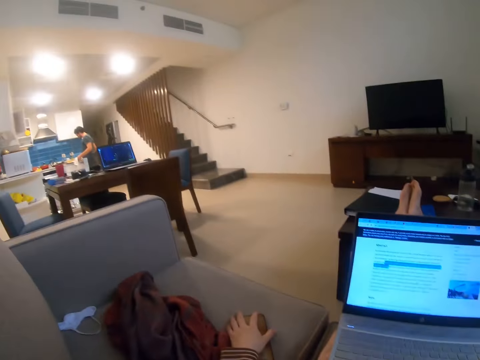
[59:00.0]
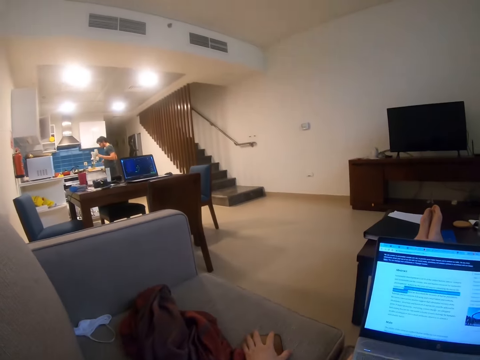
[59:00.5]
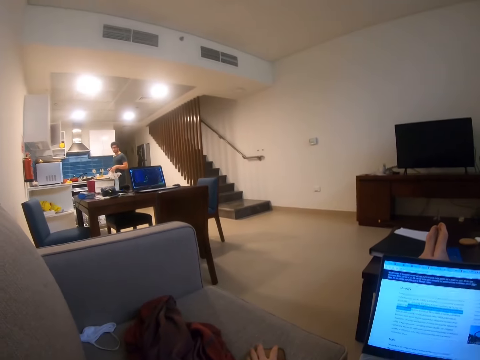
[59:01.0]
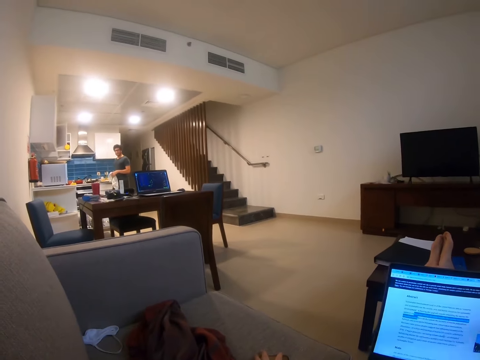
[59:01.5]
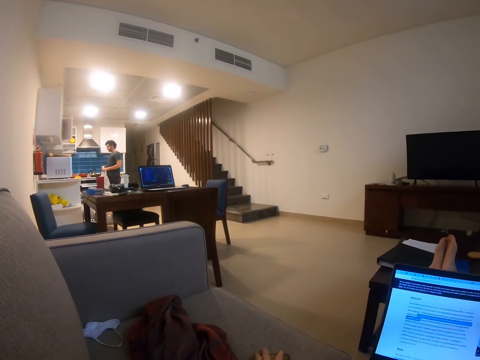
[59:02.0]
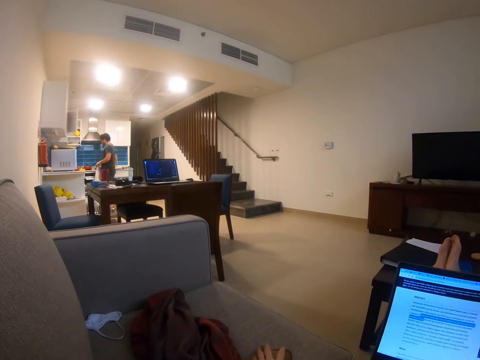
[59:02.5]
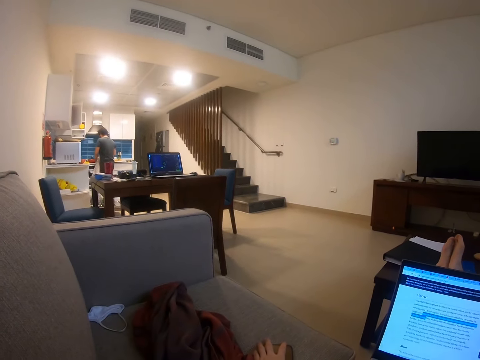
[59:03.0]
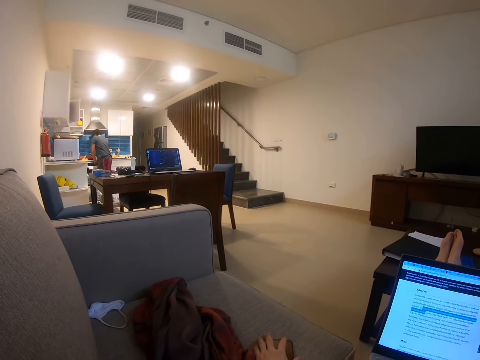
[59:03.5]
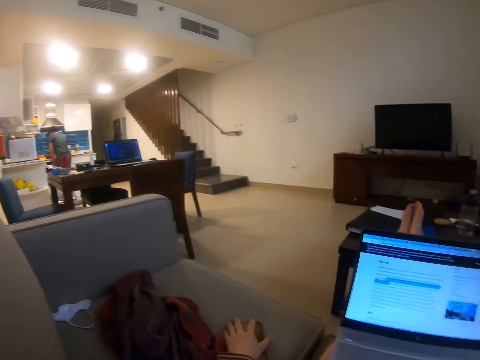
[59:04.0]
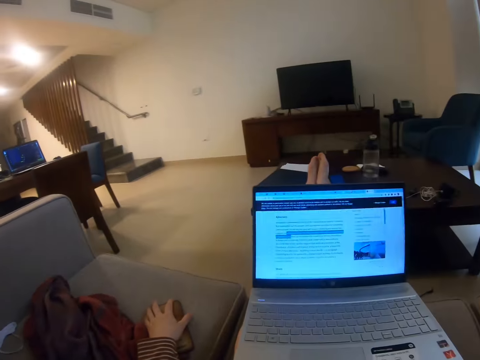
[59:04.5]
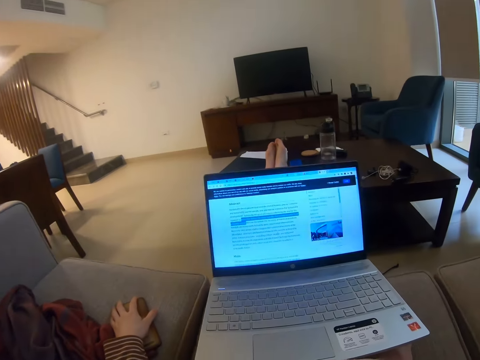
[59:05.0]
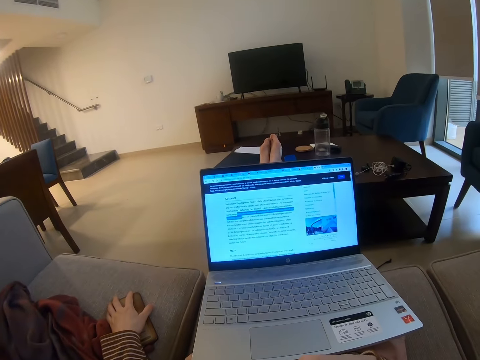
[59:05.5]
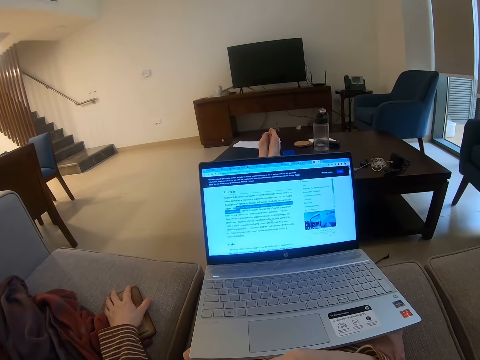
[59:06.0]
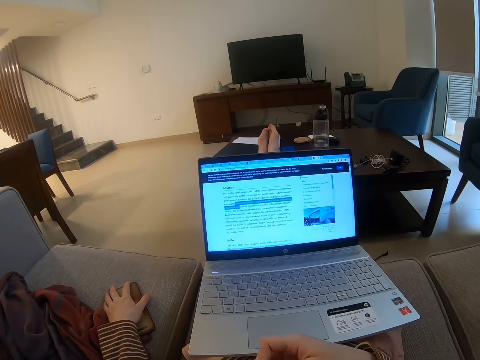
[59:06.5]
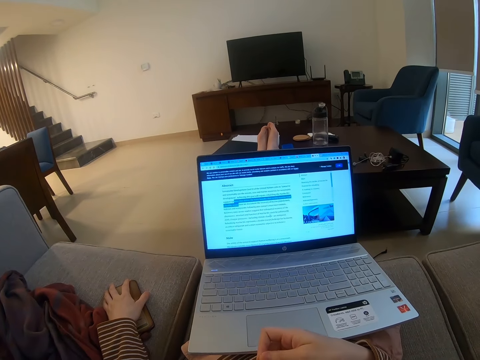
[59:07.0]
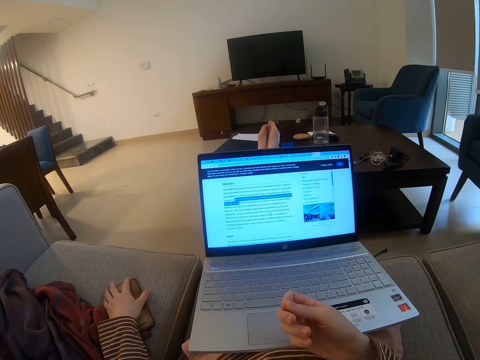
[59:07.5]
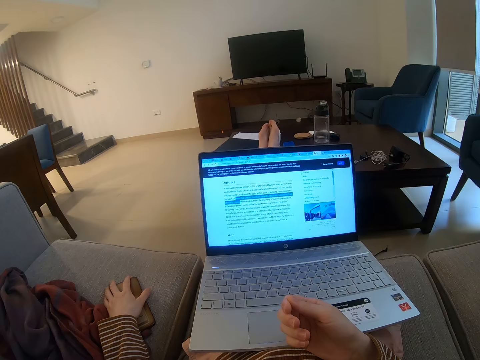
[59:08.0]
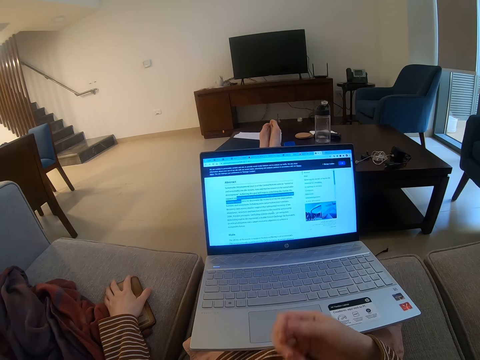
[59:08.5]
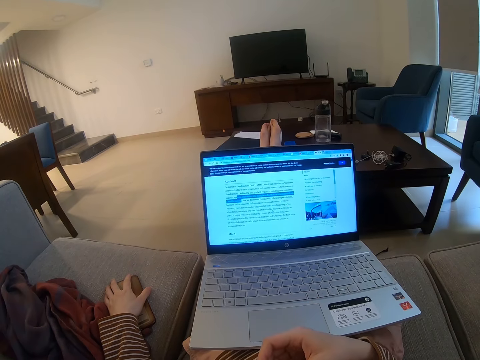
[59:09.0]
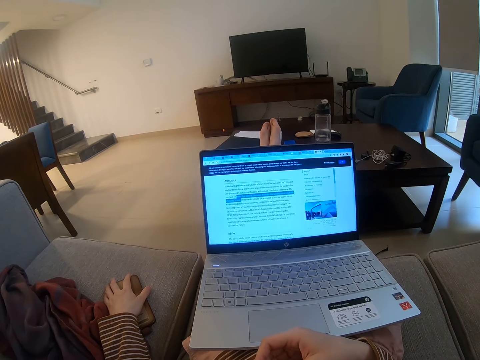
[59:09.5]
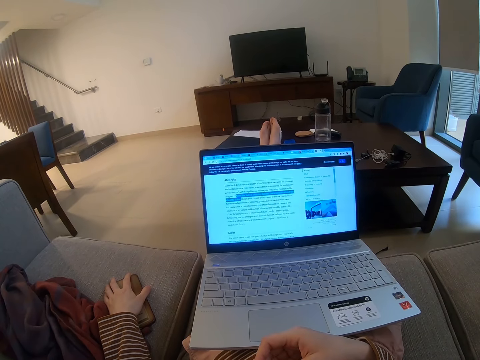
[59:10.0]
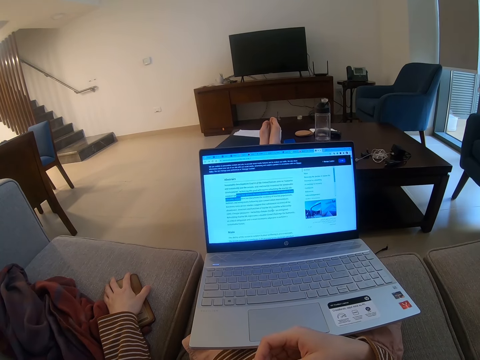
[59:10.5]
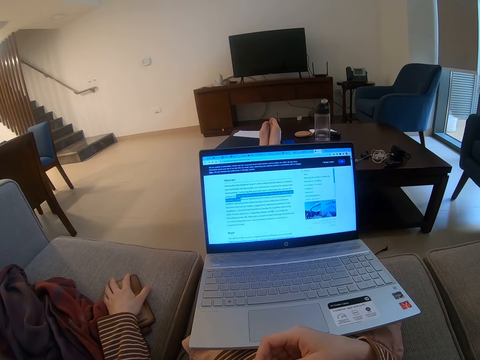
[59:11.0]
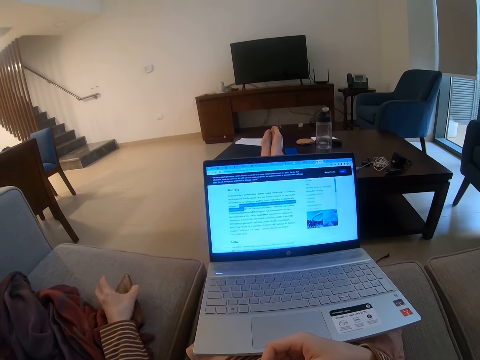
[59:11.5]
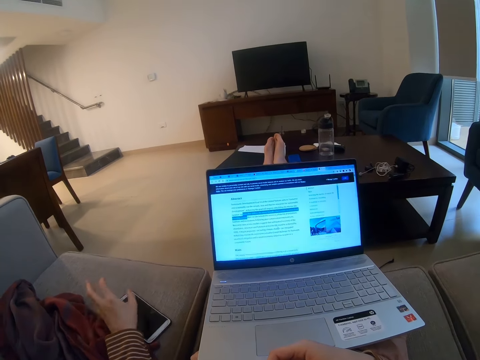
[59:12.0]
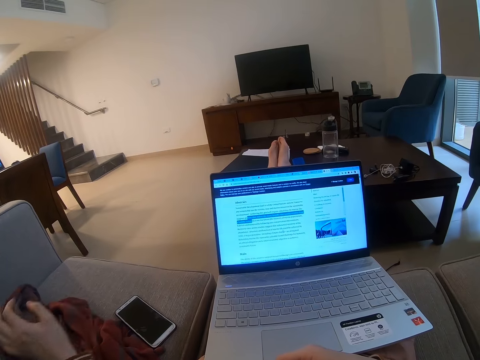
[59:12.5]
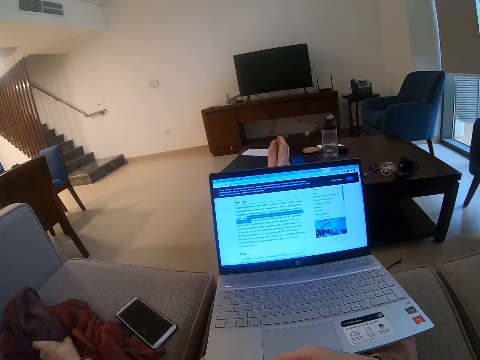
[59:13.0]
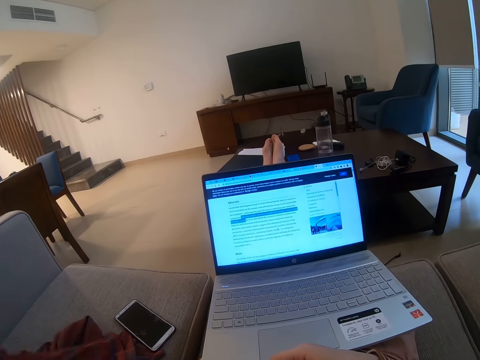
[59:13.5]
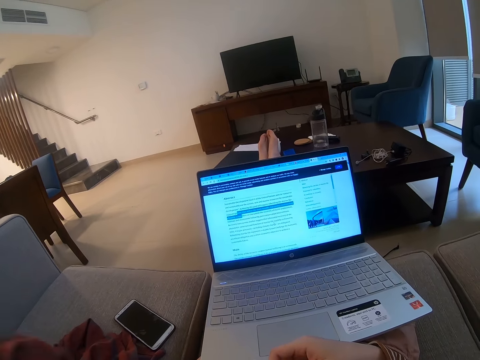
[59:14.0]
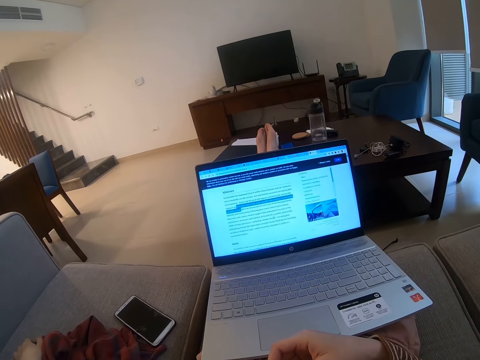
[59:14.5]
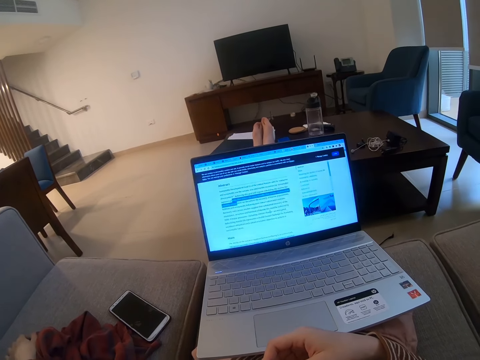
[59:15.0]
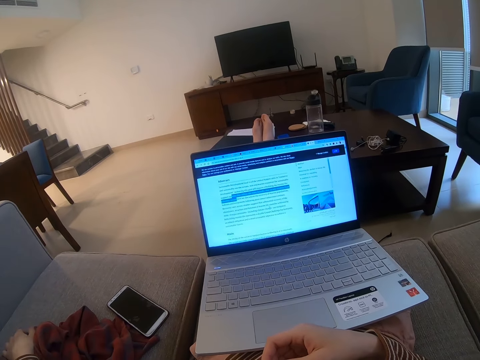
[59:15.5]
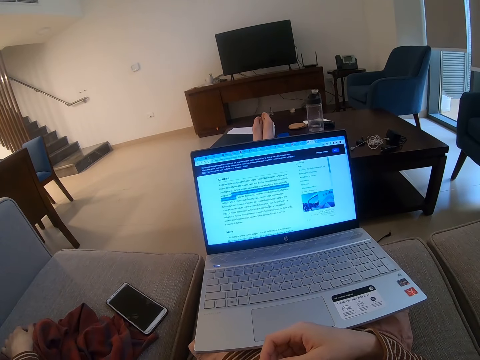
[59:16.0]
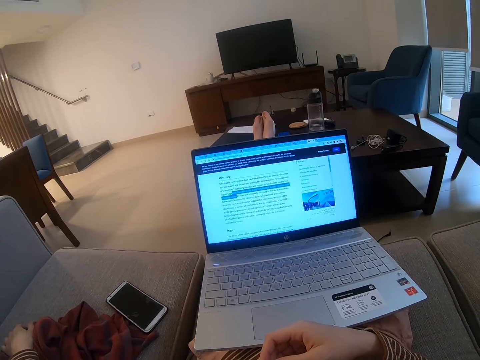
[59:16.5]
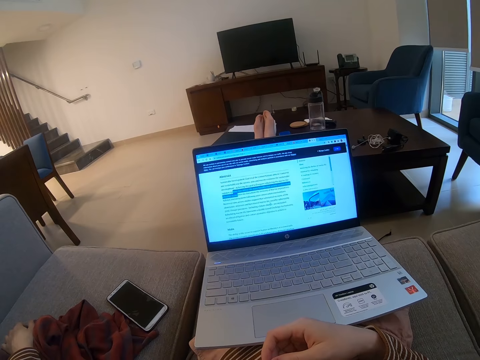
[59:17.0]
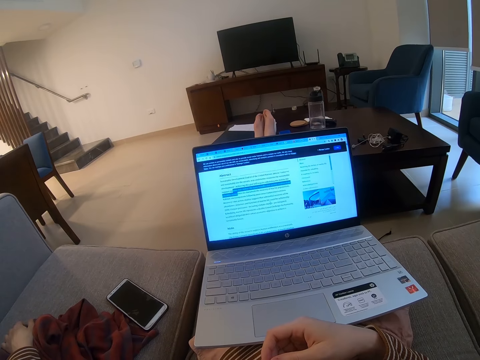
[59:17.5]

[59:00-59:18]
The camera wearer looks at a man. They look around the room. The man holds the wipe towel. The camera wearer talks to the man. The man talks to the camera wearer. The camera wearer looks at the laptop. The man talks to the camera wearer. The camera wearer looks at the hand. They look at the laptop. They talk to the man. They turn the phone over. They move the cloth on the sofa and pull the cloth on the table. They look at the laptop.

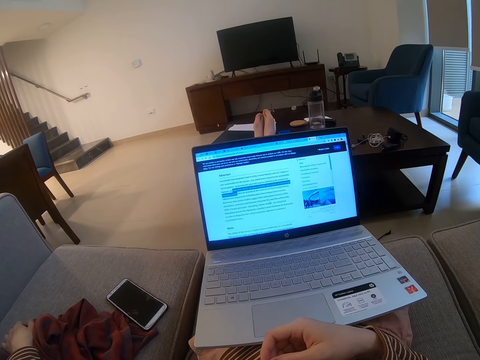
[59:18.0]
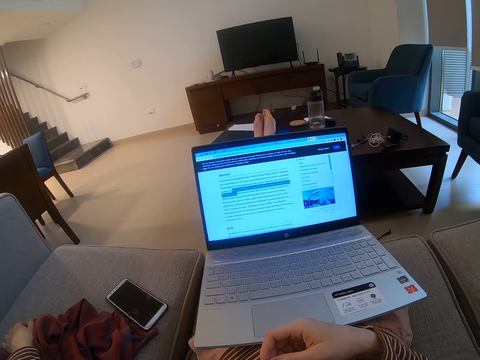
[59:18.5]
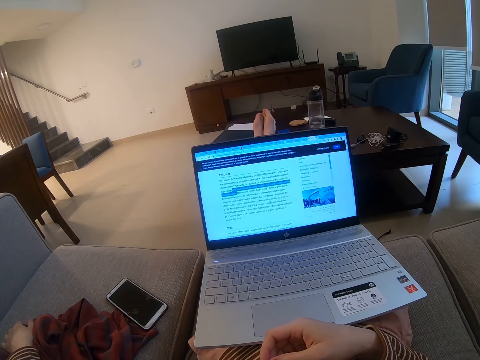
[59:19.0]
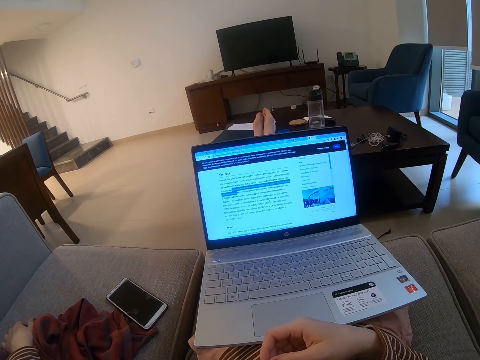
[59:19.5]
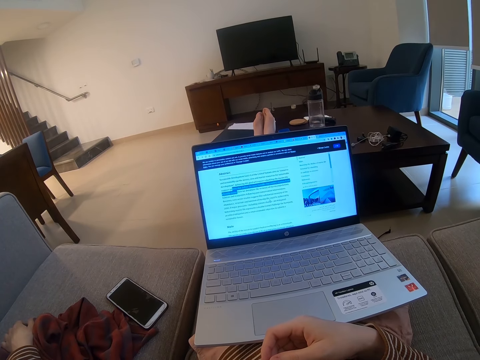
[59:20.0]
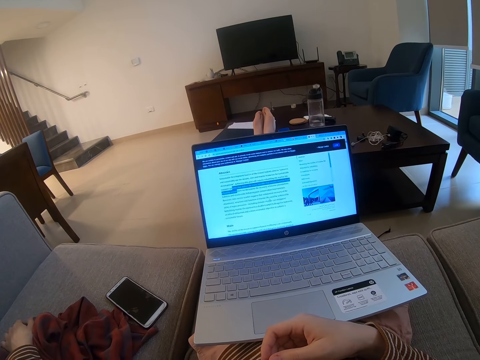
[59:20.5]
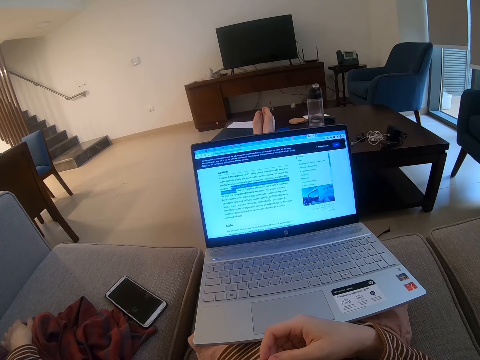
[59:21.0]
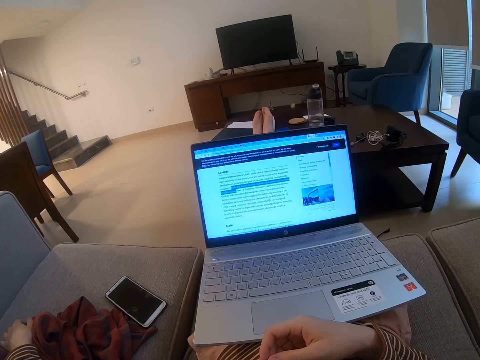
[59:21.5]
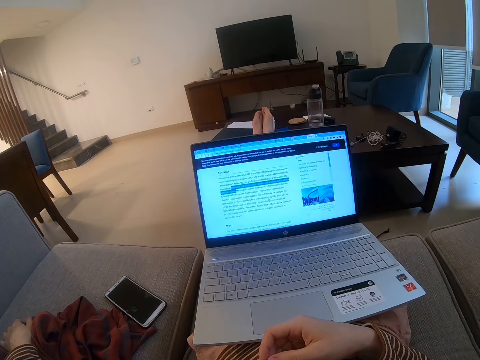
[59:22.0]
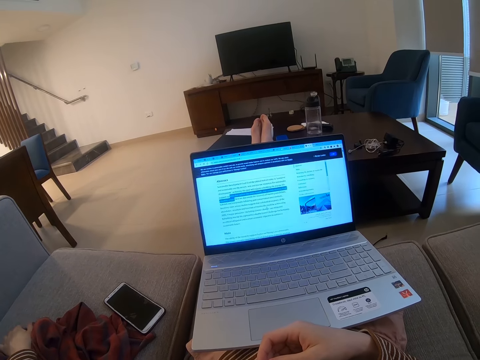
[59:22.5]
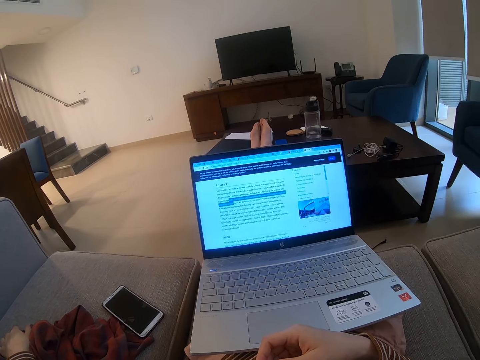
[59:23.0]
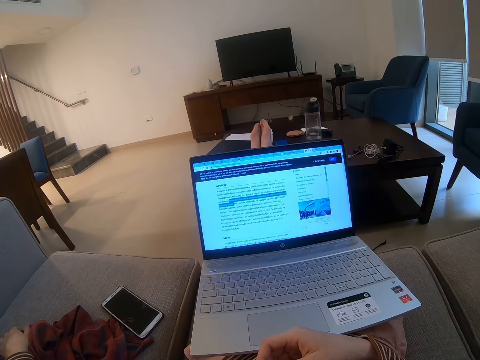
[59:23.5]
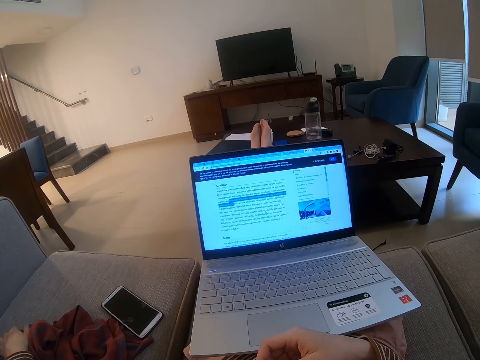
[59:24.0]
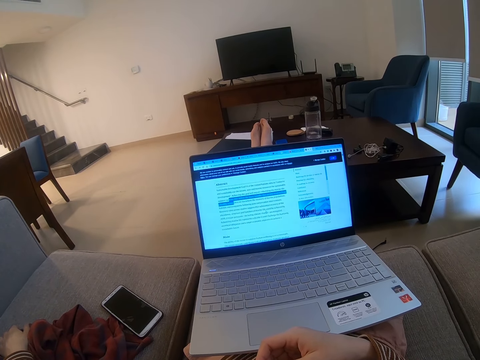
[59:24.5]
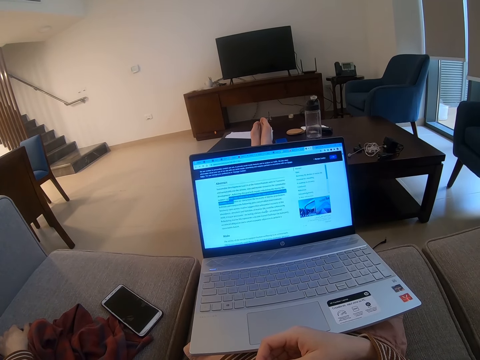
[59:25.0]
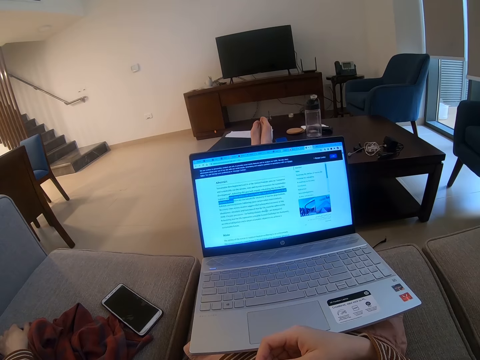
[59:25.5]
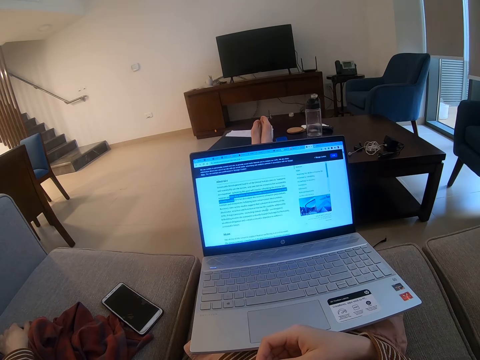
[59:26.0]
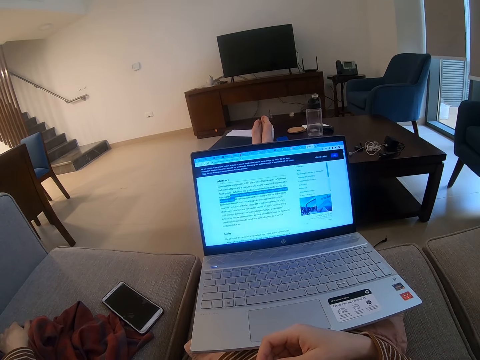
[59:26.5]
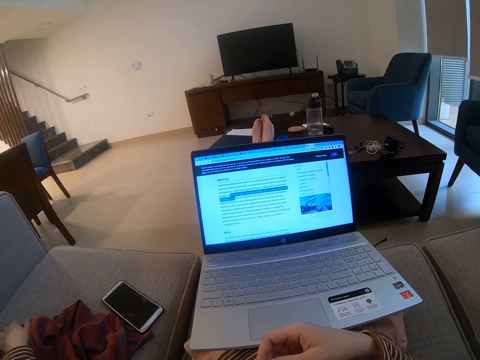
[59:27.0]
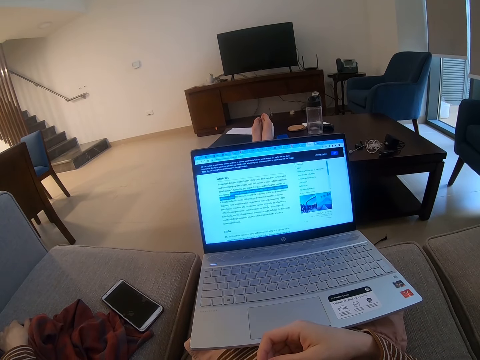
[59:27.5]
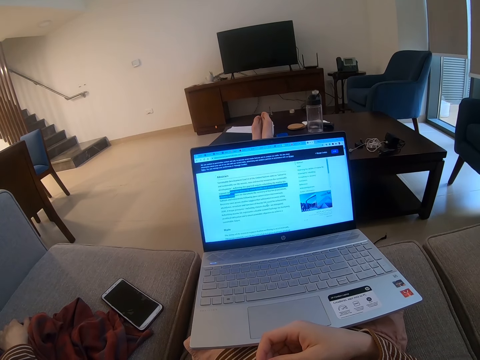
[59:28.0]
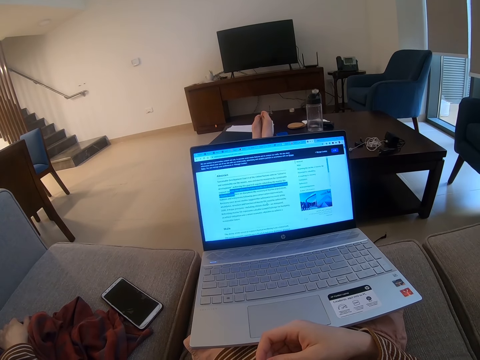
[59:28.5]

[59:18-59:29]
The camera wearer stares at the laptop.
